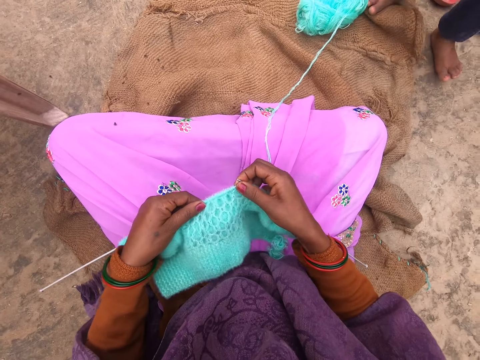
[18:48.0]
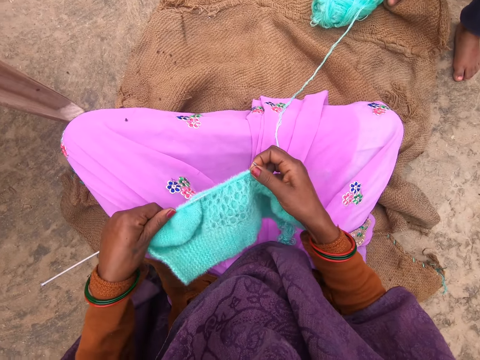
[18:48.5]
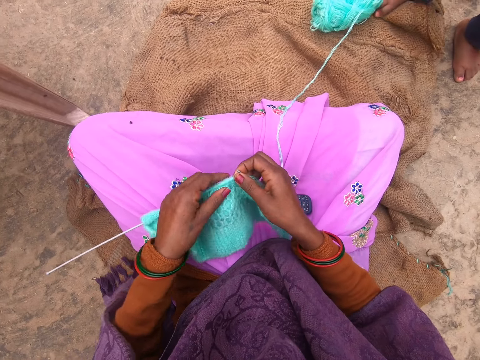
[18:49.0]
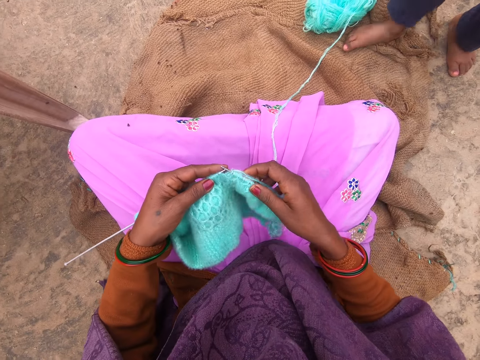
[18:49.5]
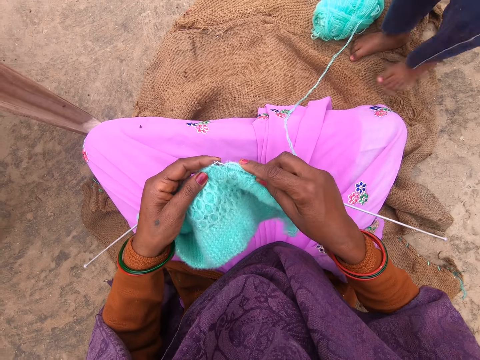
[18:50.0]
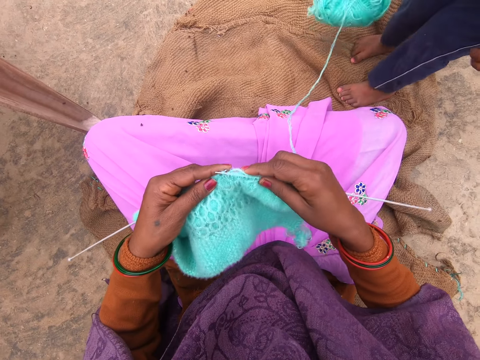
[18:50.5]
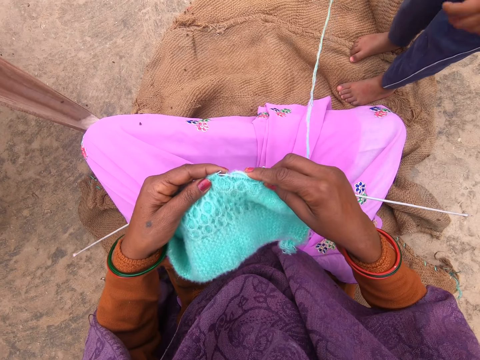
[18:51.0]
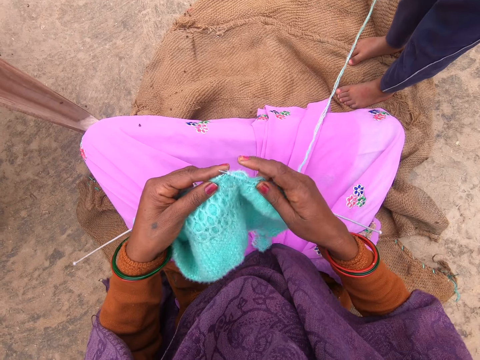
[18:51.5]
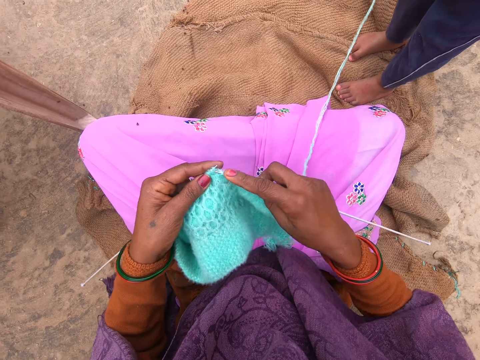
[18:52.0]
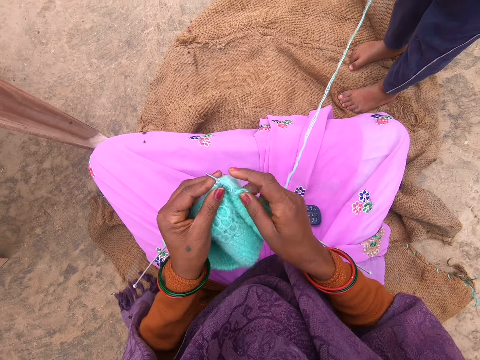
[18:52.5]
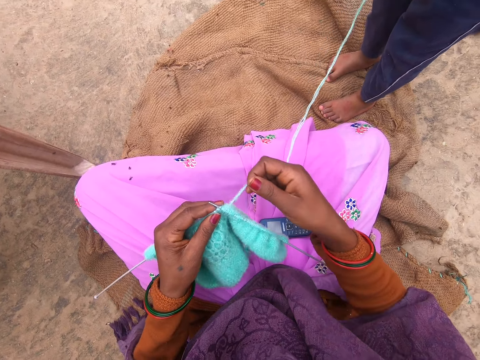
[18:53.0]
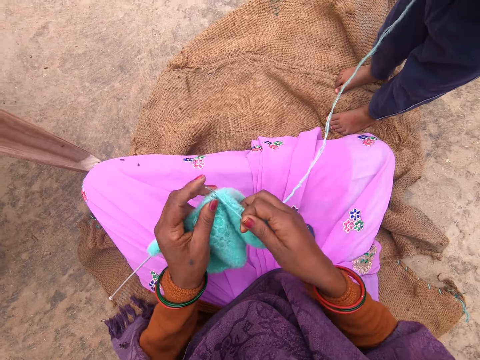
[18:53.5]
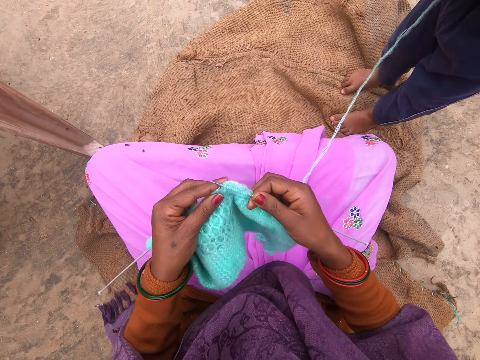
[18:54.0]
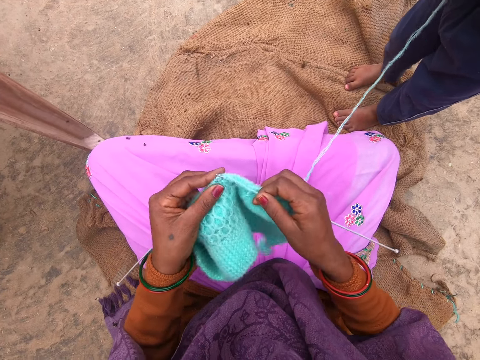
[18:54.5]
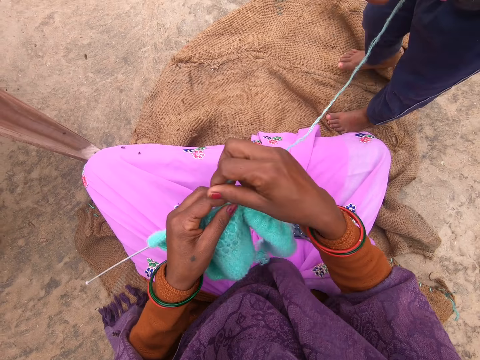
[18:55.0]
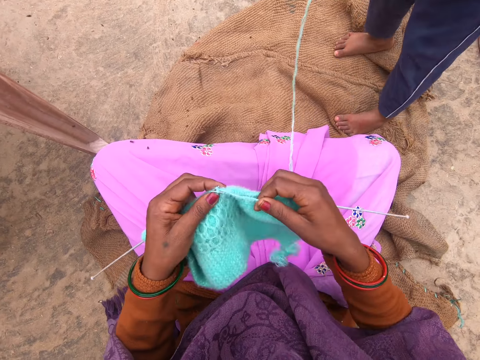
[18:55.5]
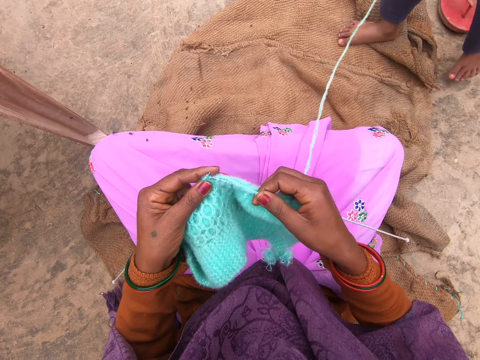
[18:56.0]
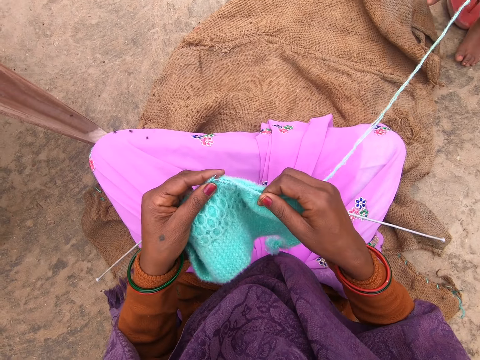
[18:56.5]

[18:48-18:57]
The boy steps back. The camera wearer adjusts a knitting needle. The boy picks up the thread in front of the camera wearer. The camera wearer knits the fabric using knitting needles. They adjust the yarn on the knitting needle. They knit the fabric using knitting needles. They adjust the yarn on the knitting needle. They knit the fabric using knitting needles. The boy walks backwards.

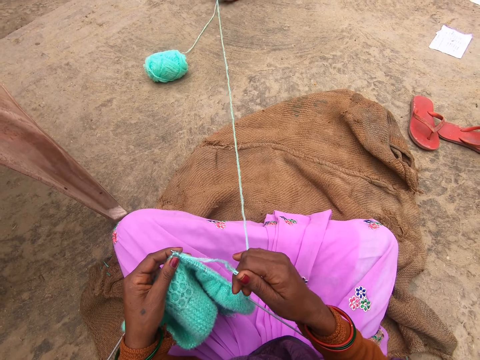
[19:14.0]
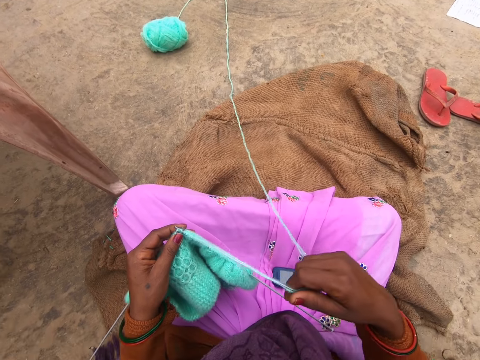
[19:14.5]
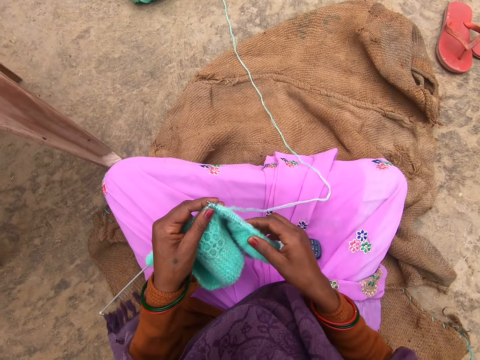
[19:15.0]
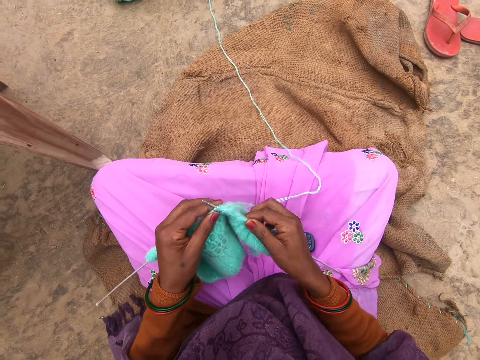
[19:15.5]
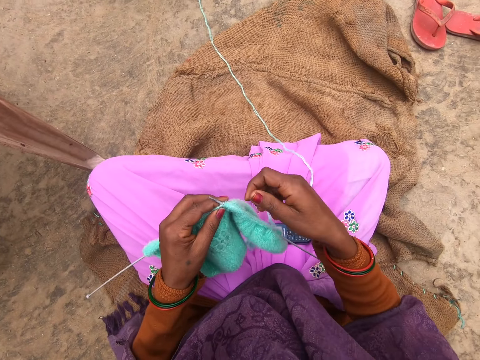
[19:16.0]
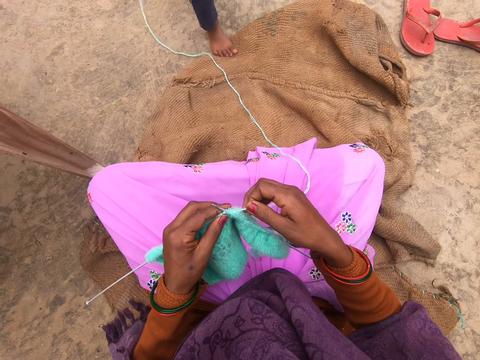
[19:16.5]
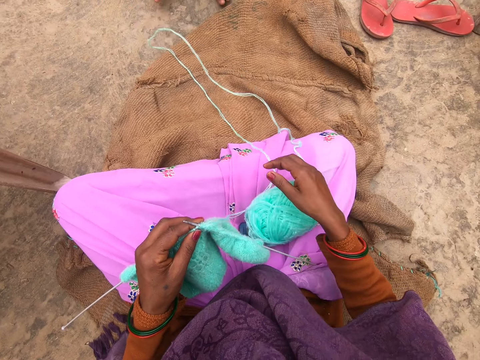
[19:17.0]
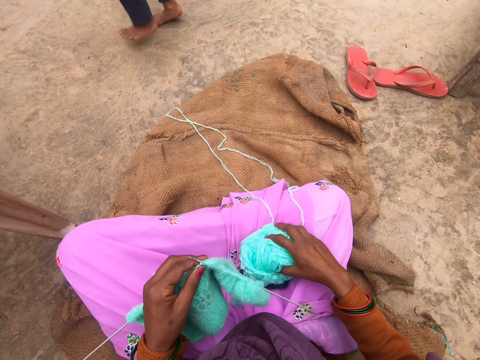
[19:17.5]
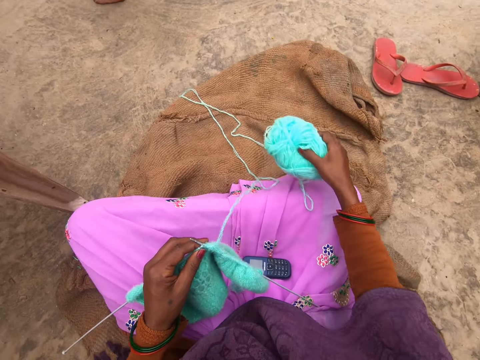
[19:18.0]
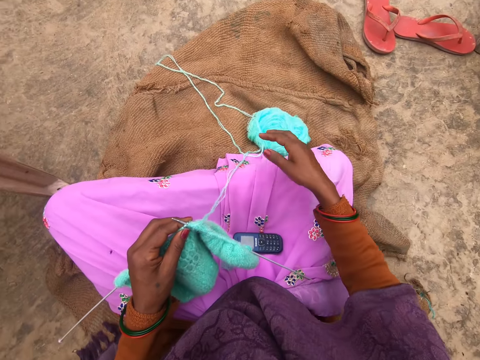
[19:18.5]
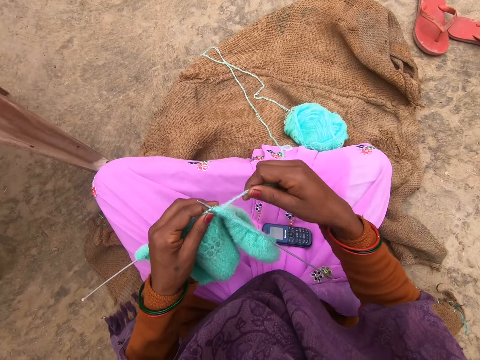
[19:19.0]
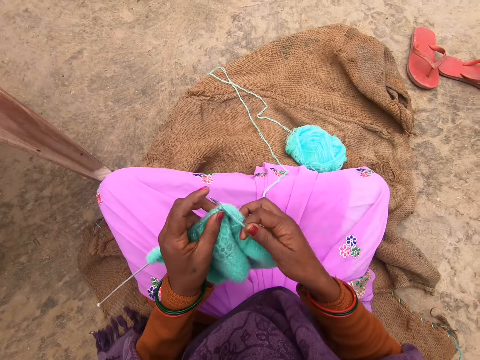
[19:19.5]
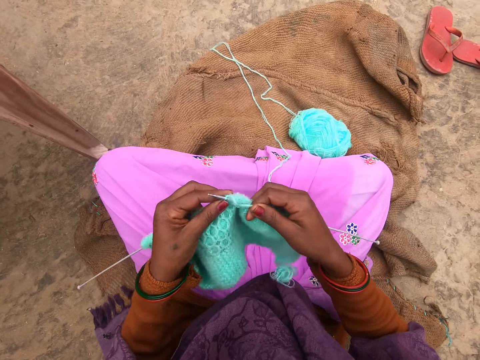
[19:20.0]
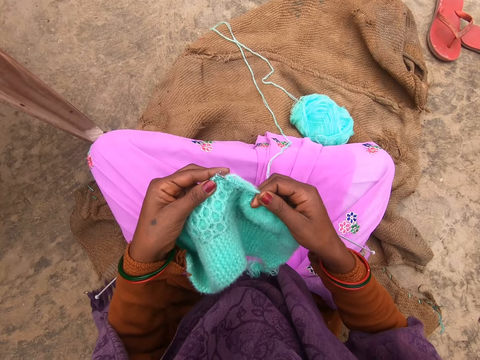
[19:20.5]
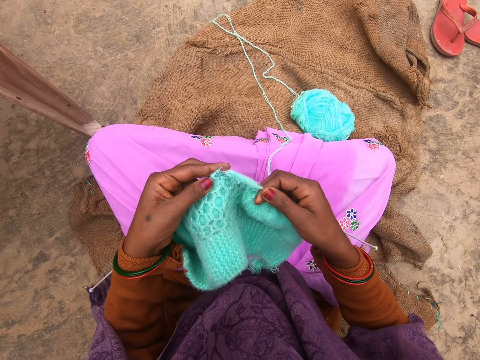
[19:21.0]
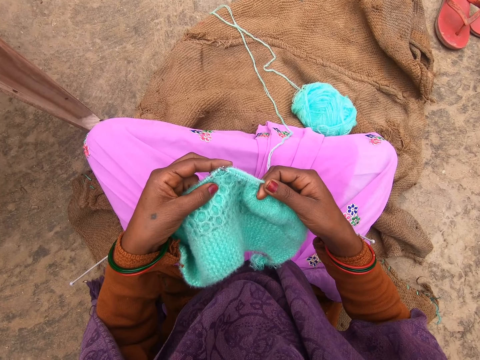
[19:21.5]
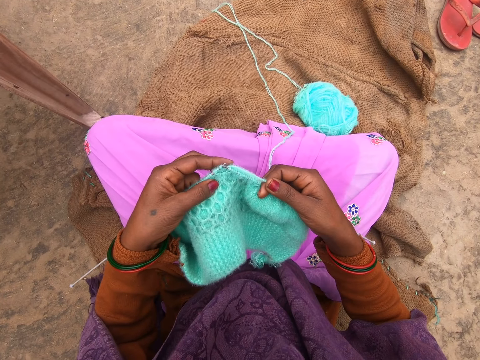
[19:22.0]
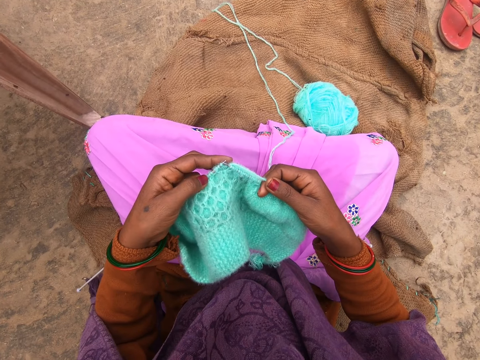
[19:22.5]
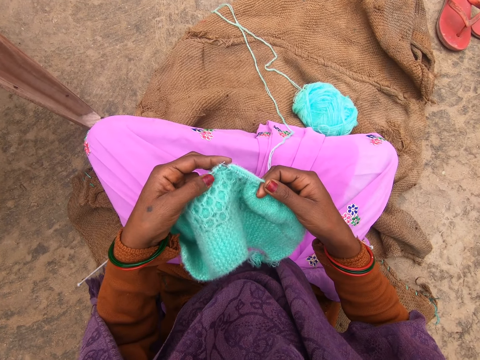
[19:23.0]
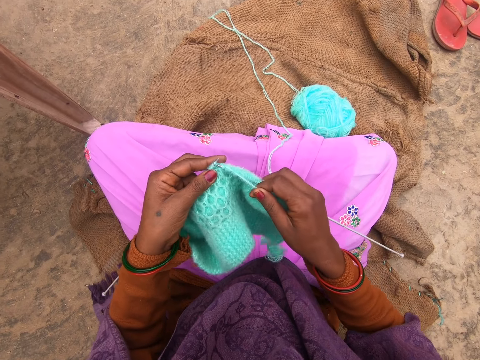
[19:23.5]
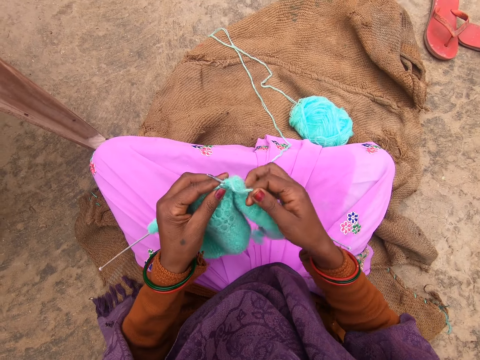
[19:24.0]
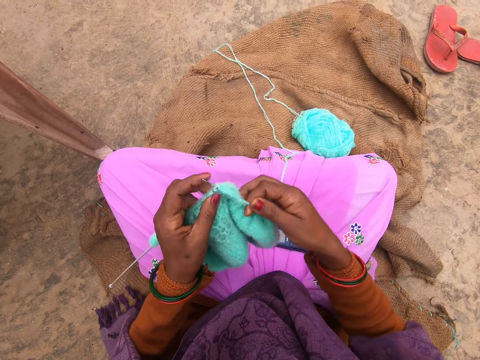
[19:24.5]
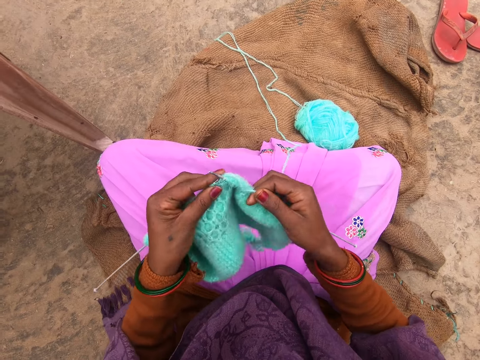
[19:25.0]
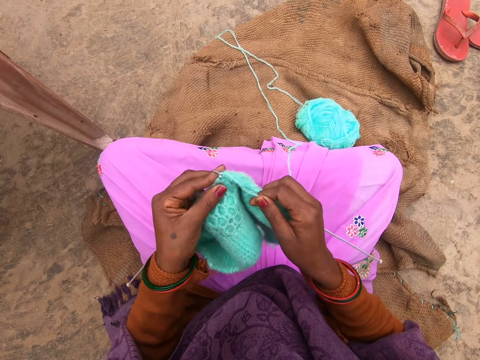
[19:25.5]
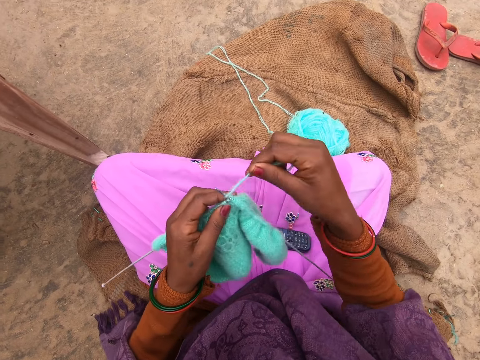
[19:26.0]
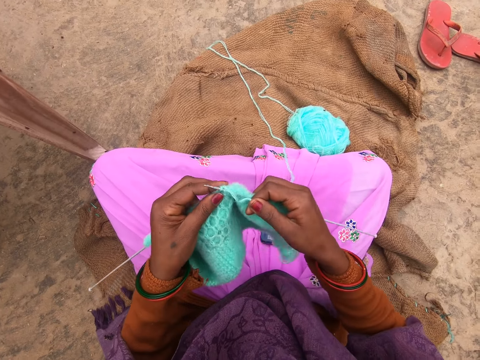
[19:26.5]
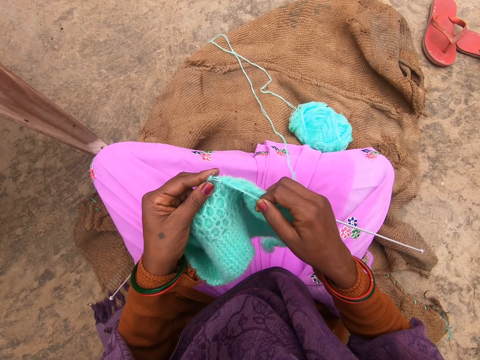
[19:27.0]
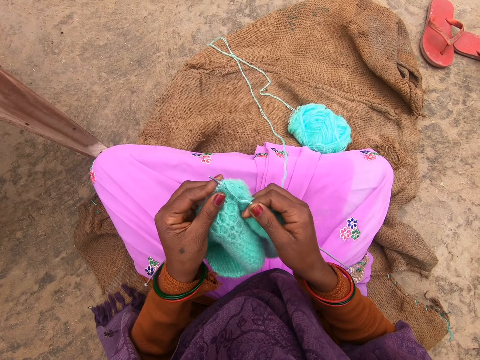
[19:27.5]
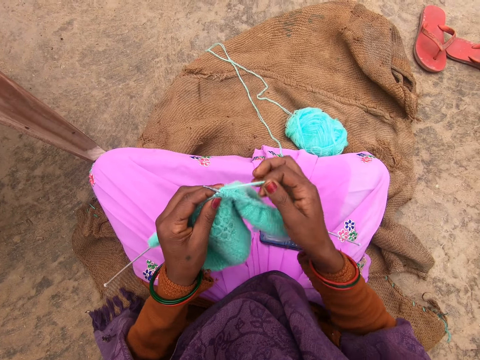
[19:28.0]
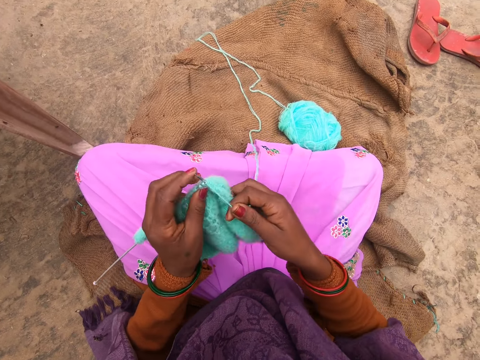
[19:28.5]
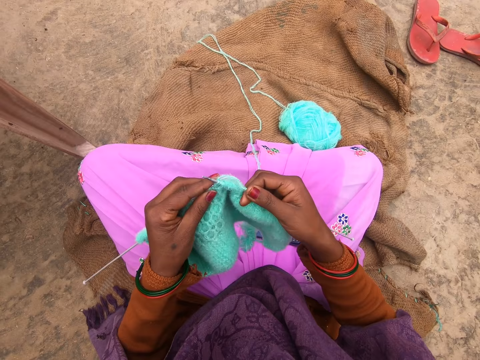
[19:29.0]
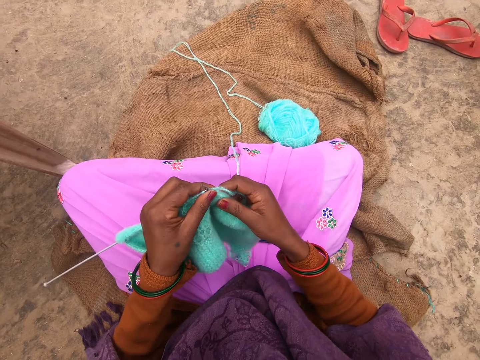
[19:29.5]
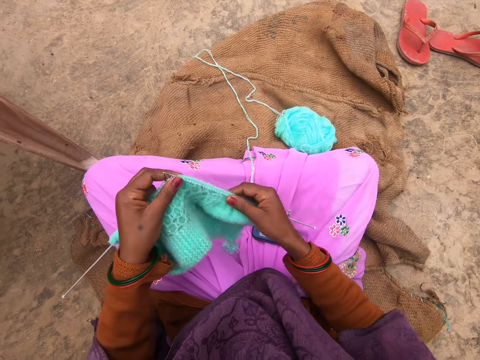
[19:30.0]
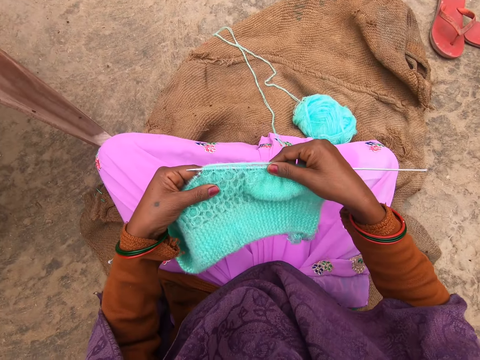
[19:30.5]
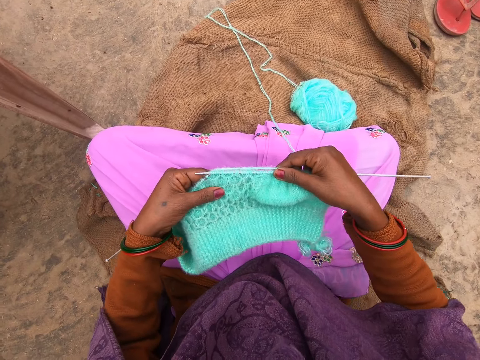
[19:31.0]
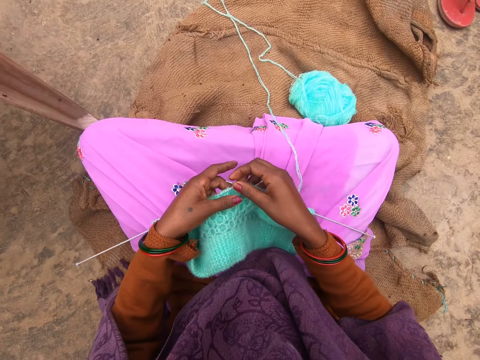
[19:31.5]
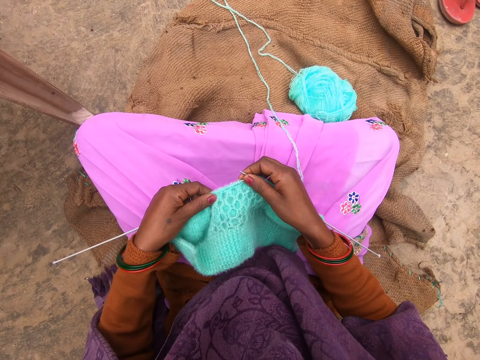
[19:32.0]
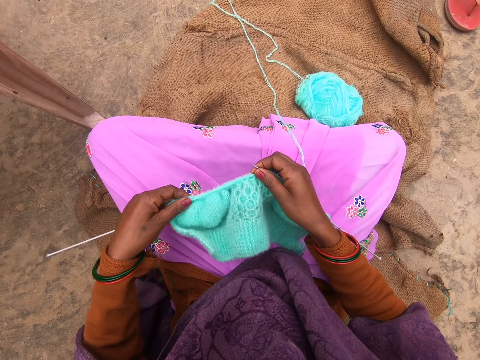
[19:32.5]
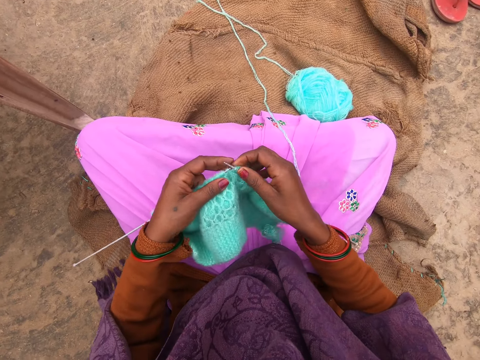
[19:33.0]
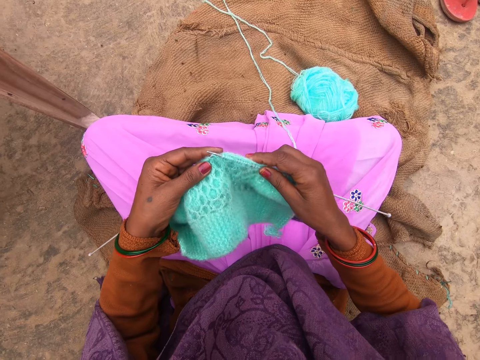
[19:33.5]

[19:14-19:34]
The boy unloops his leg from the yarn. The camera wearer knits the fabric using knitting needles. The boy runs towards the camera wearer and throws the yarn towards the camera wearer. The camera wearer adjusts the yarn using the right hand. The boy walks away from the camera wearer. The camera wearer puts the thread on the floor. They adjust the yarn on a knitting needle. They knit the fabric using knitting needles. They view the fabric. They knit the fabric using knitting needles. They adjust the yarn on the knitting needle. They knit the fabric using knitting needles. They adjust the yarn on the knitting needle. They knit the fabric using knitting needles. They adjust the yarn on the knitting needle. They knit the fabric using knitting needles. They adjust the yarn on the knitting needle.
